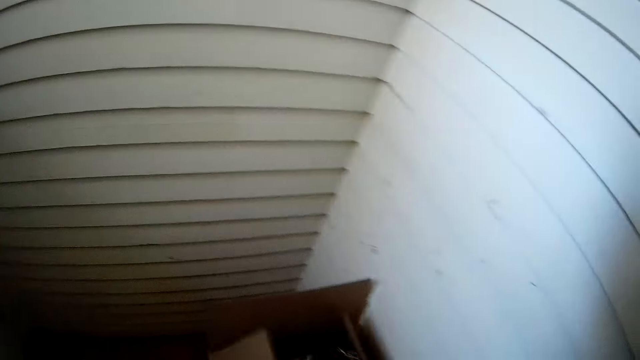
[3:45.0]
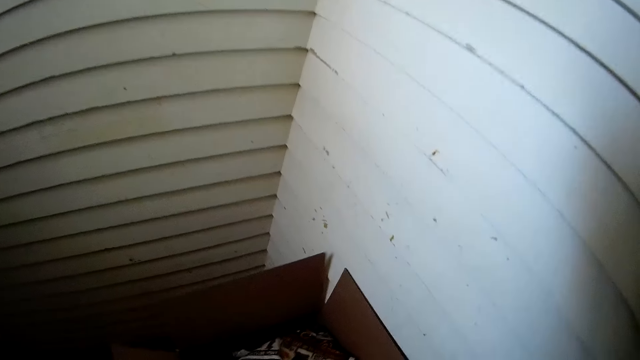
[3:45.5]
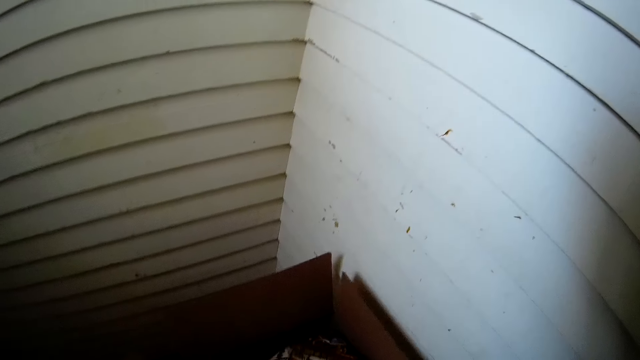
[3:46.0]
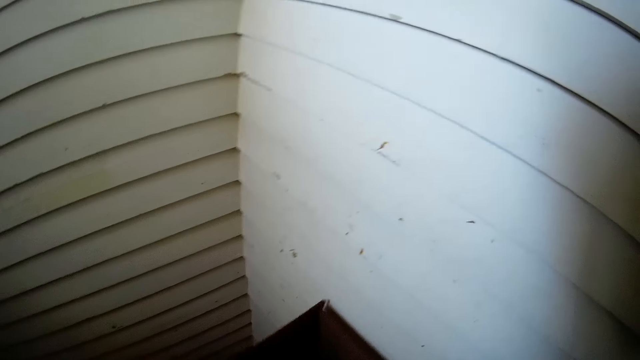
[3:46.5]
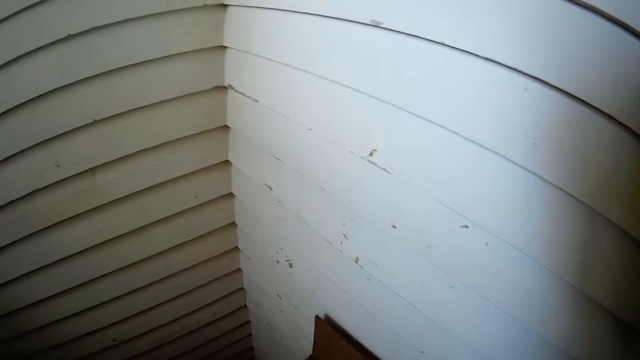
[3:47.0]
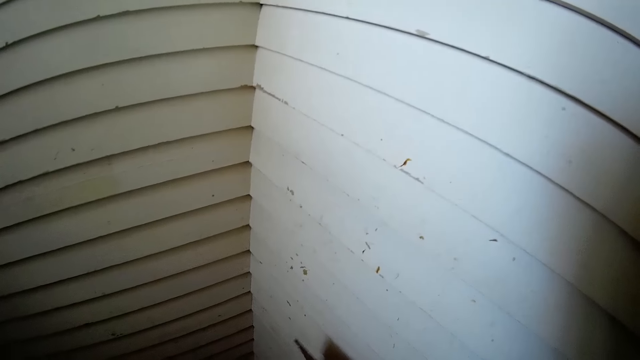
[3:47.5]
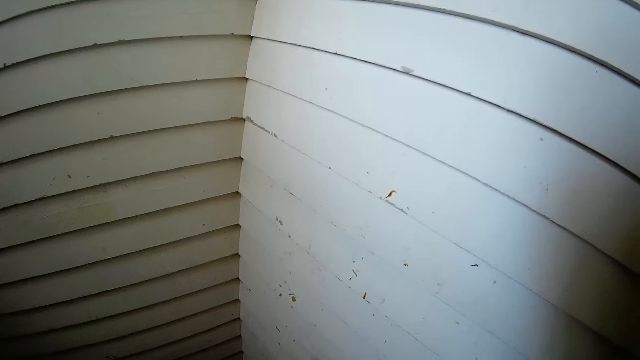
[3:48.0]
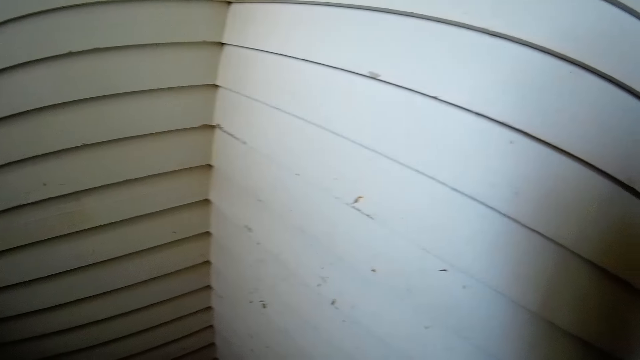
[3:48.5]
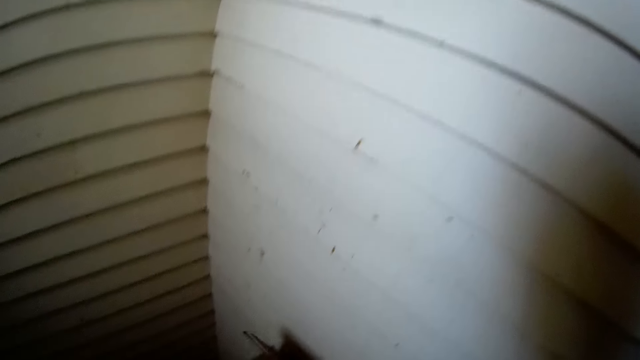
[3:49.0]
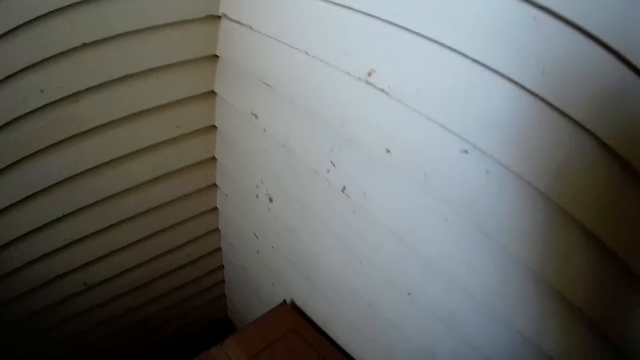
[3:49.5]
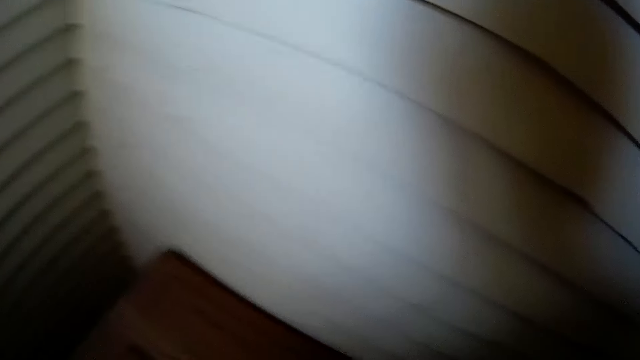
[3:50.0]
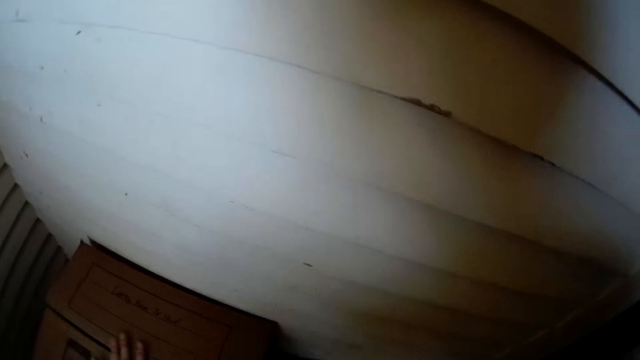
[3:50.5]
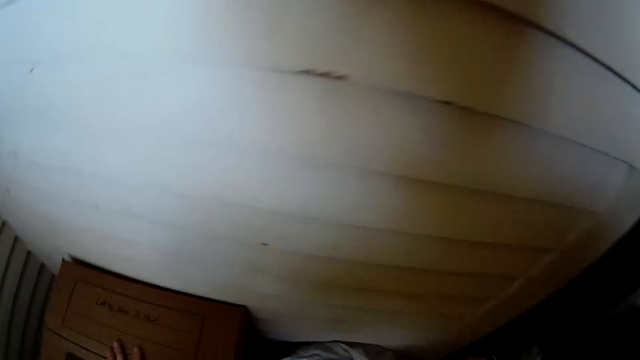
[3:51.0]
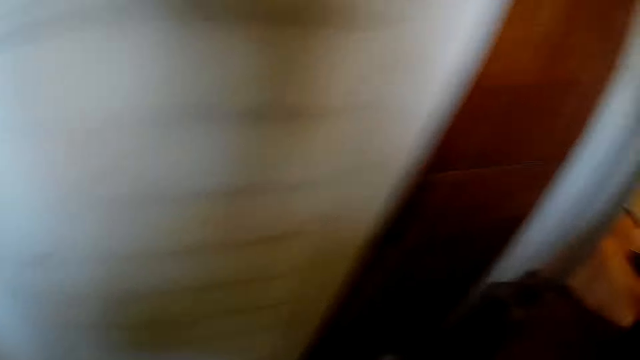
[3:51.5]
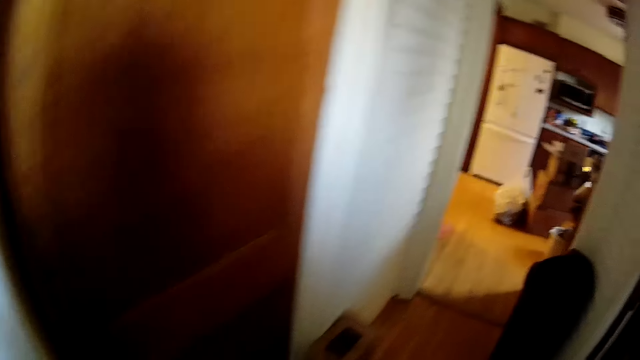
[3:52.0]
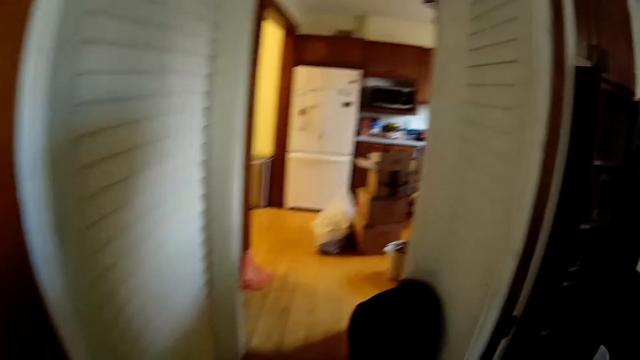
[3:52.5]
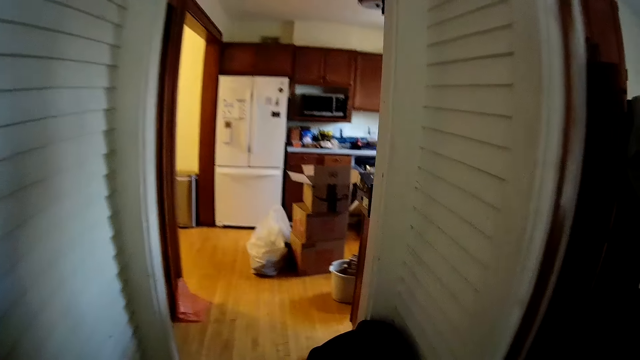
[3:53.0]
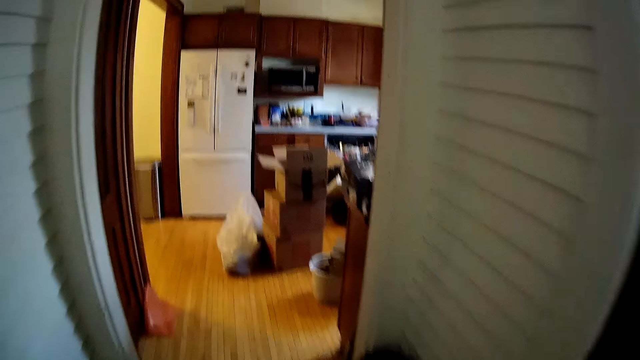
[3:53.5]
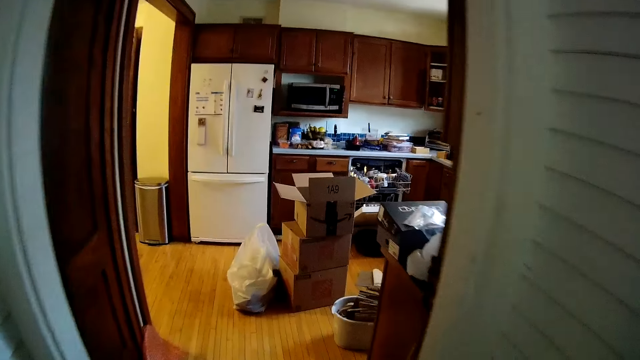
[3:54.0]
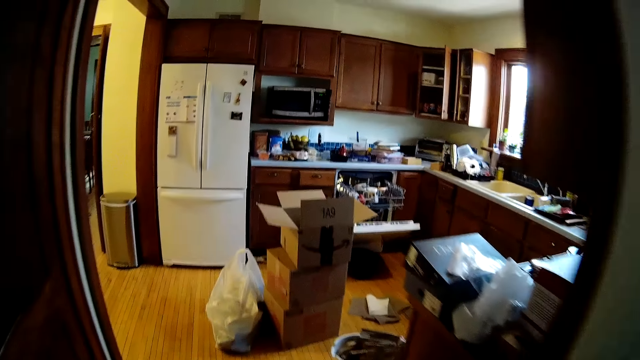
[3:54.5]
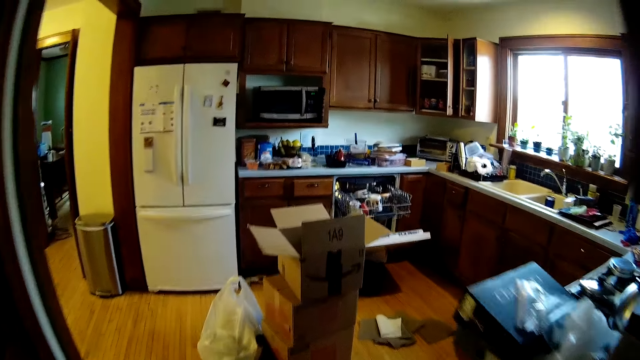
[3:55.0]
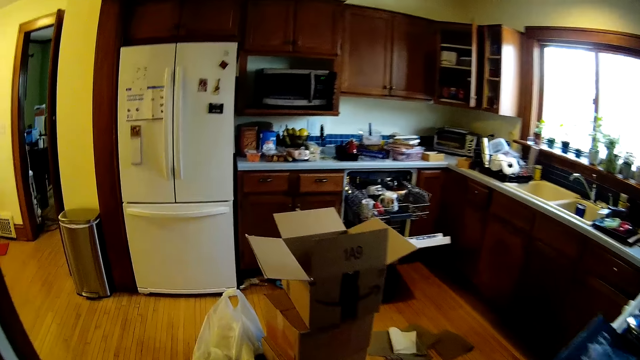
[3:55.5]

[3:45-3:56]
The camera wearer closes the box. They walk to the kitchen.

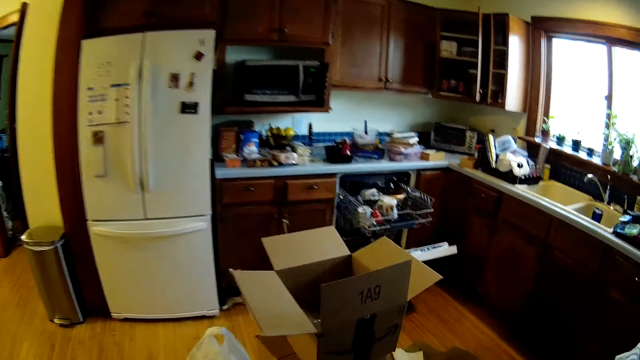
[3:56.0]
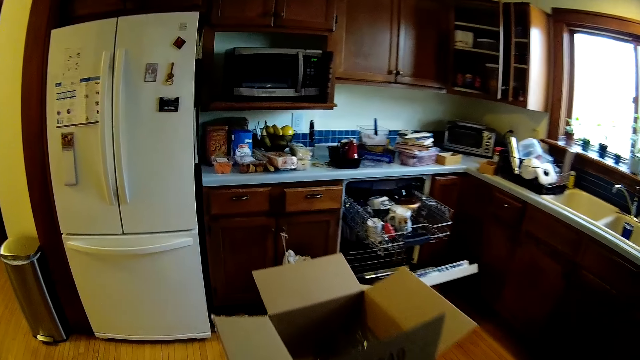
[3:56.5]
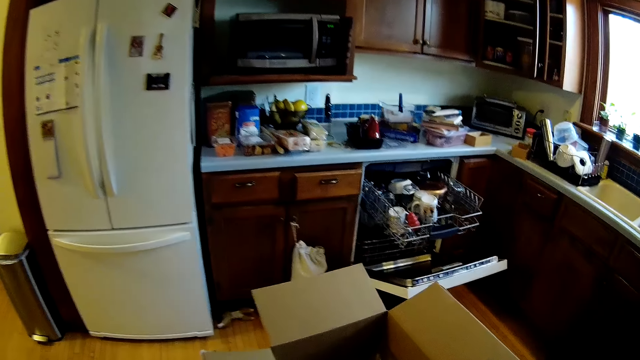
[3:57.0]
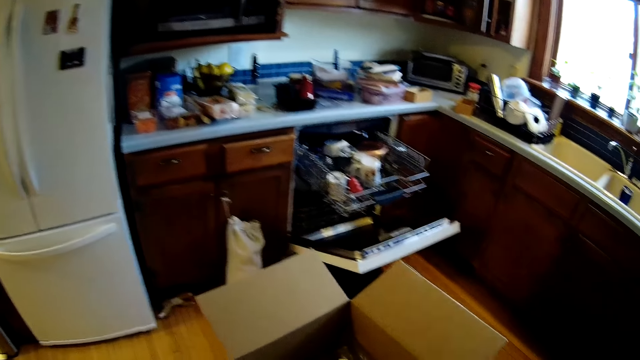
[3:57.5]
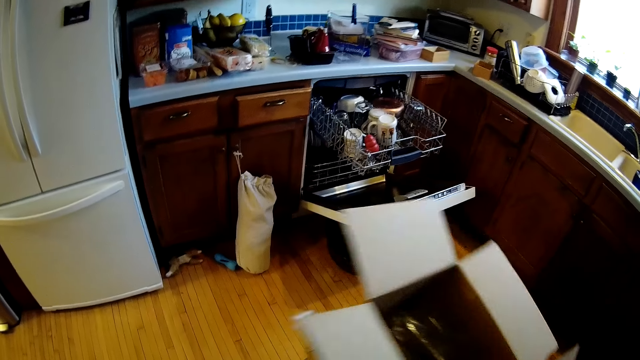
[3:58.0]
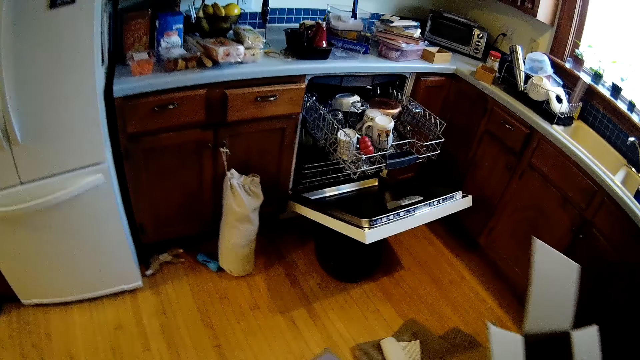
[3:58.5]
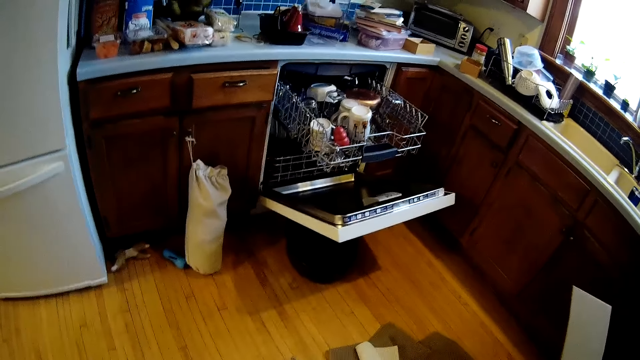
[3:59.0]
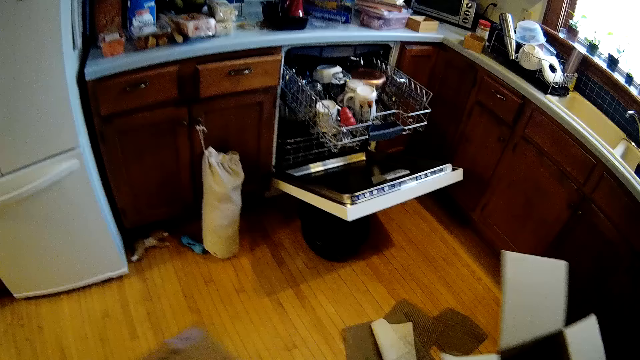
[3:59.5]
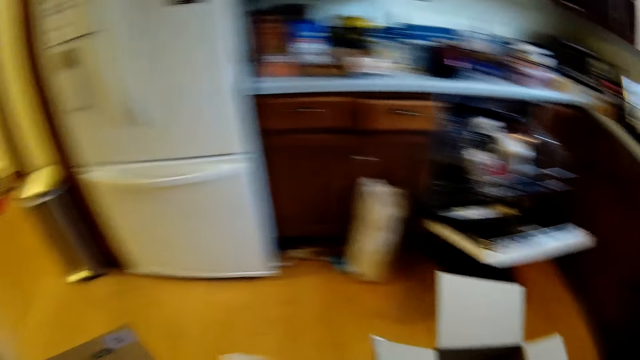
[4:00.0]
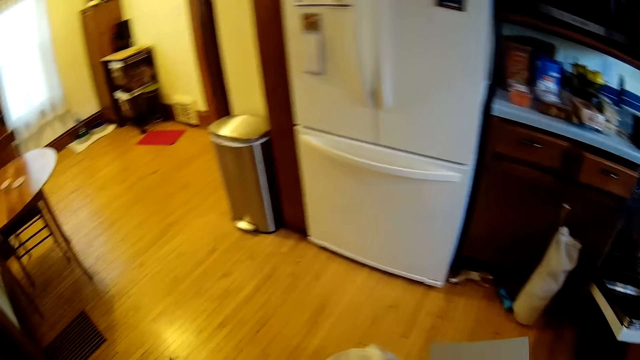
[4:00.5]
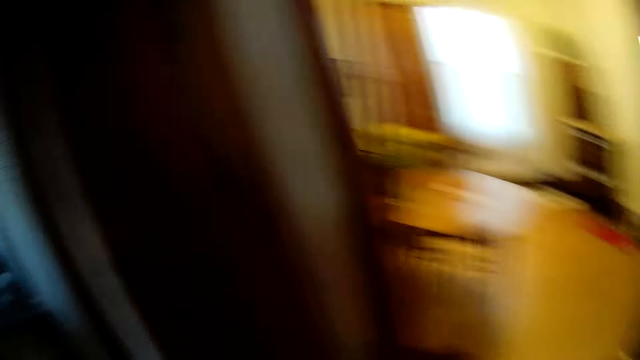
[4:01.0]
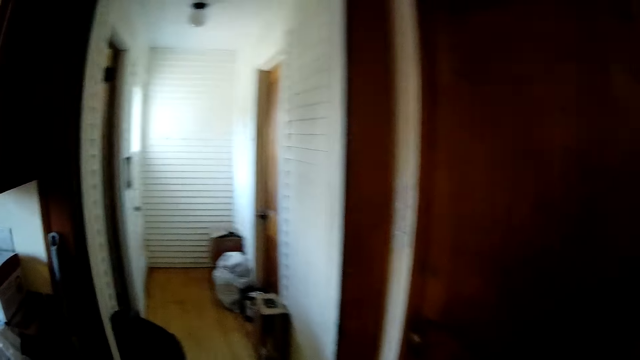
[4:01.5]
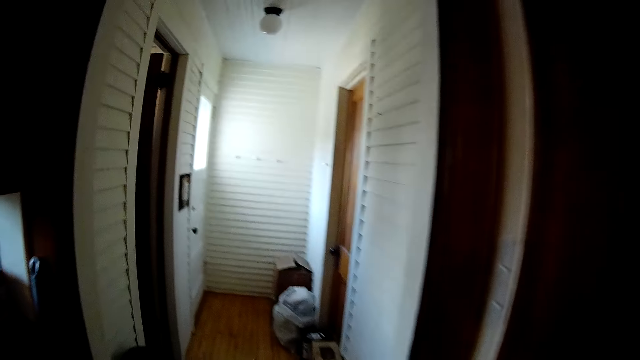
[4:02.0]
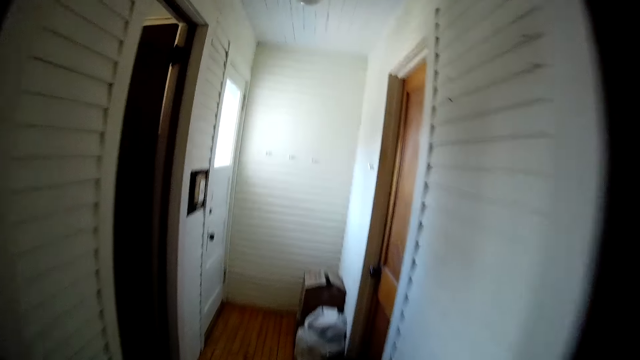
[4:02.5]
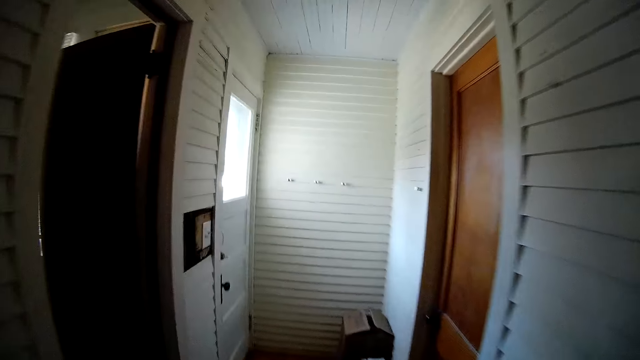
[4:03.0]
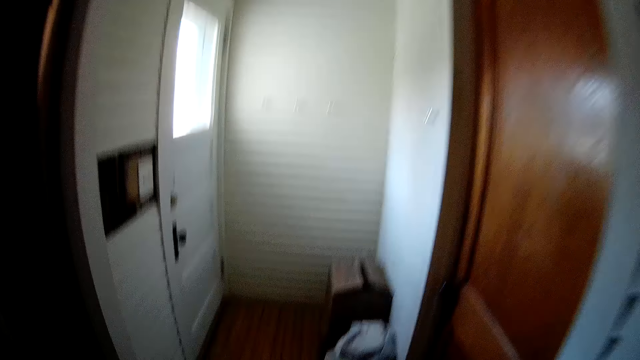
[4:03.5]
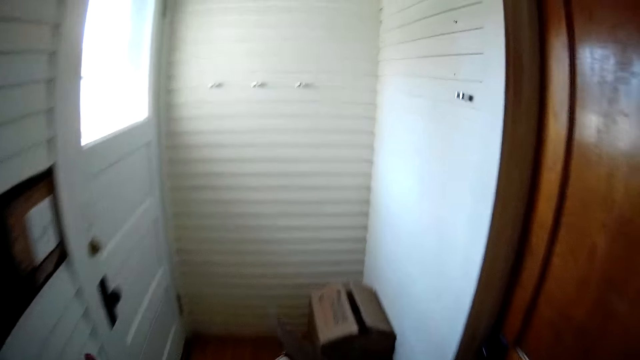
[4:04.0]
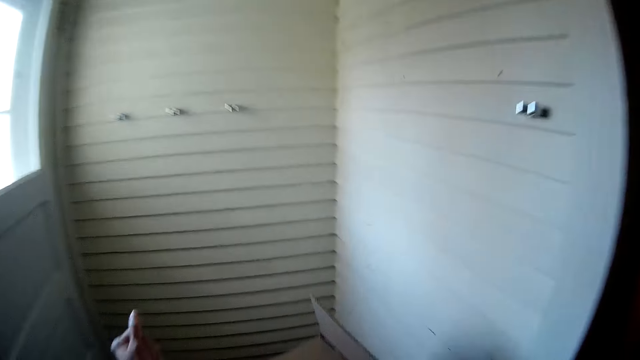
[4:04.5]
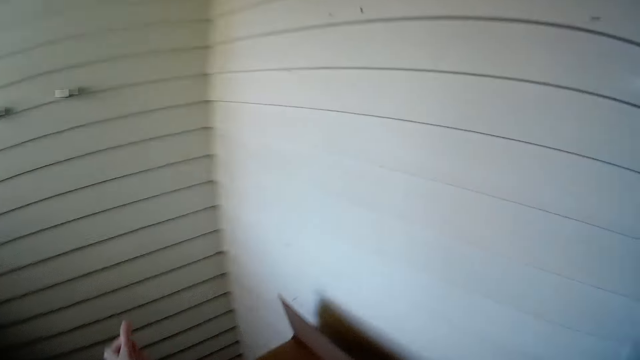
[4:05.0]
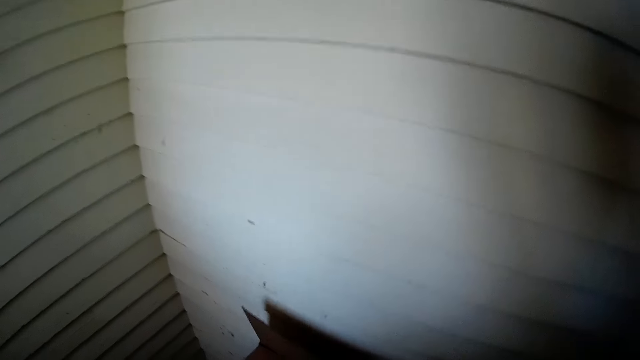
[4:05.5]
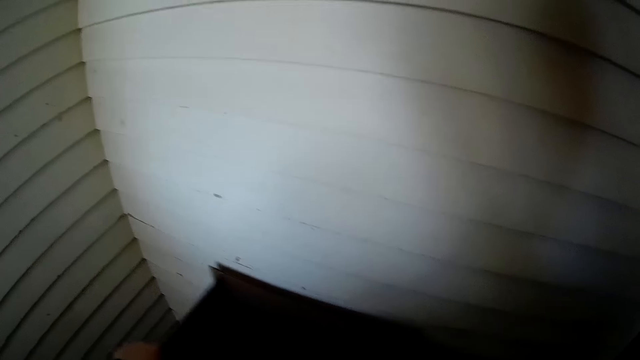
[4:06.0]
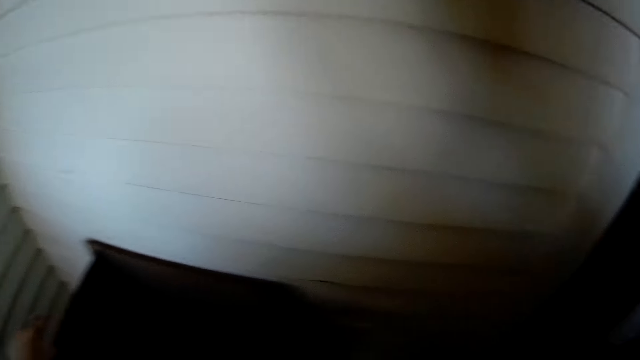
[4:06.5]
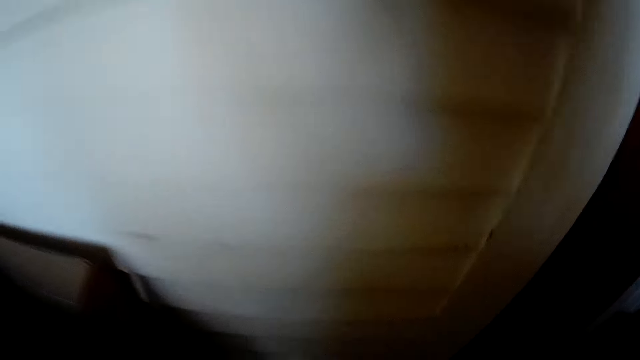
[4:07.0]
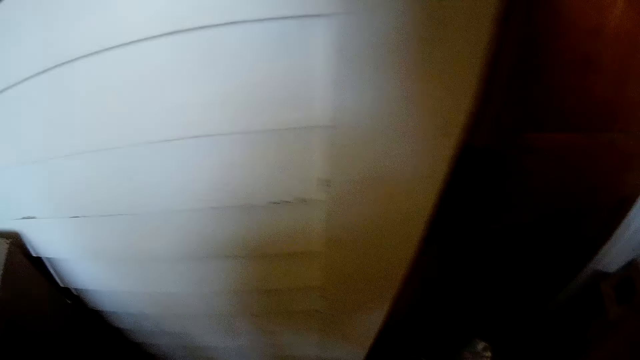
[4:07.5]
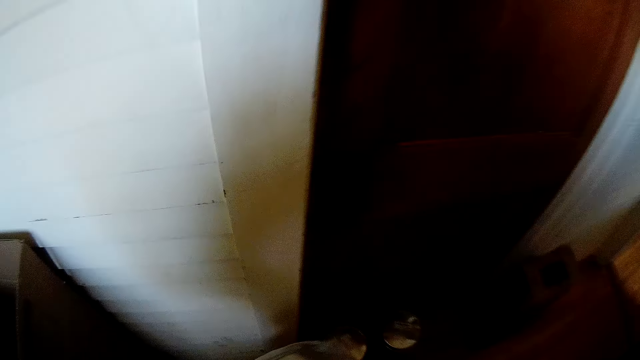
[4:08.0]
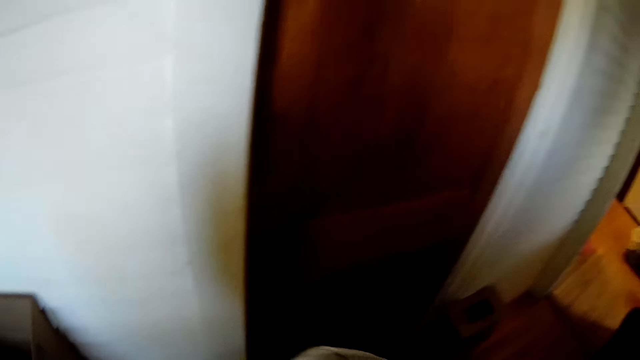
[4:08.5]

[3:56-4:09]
The camera wearer picks a carton or box with her right hand. She places the box on a stack. She walks to the passage of the apartment. She drops the carton on a carton with her left hand. She opens the carton with her left hand. She picks paper on the floor.
